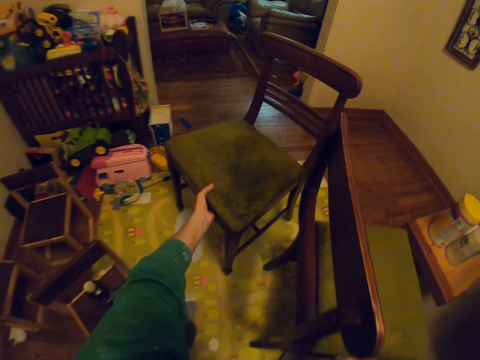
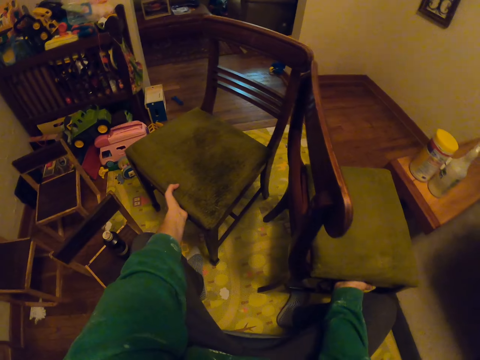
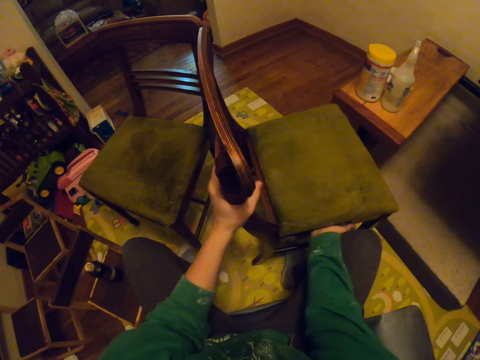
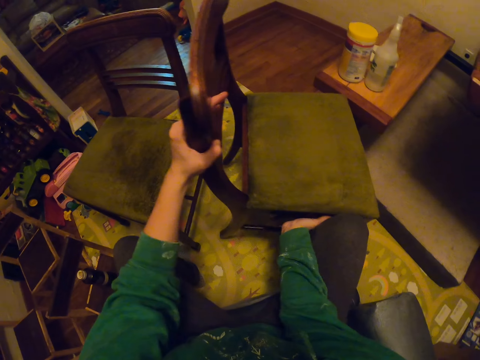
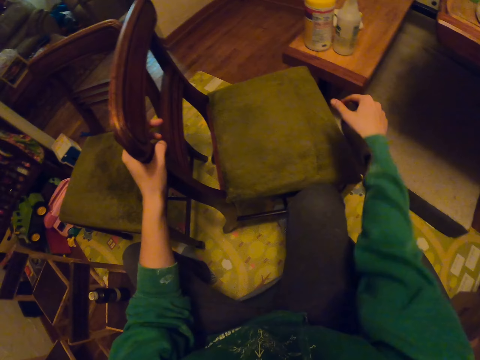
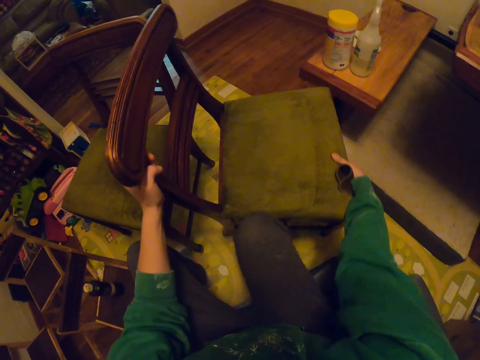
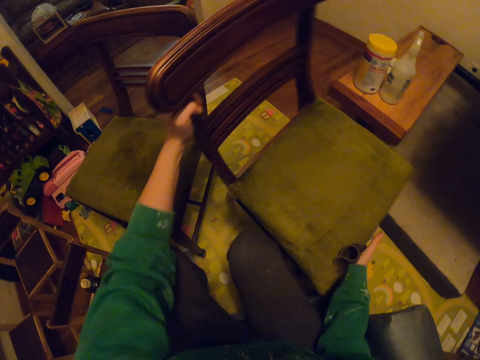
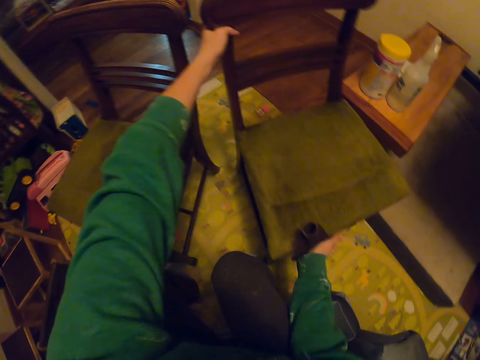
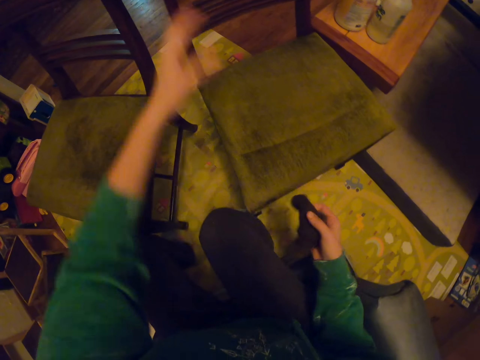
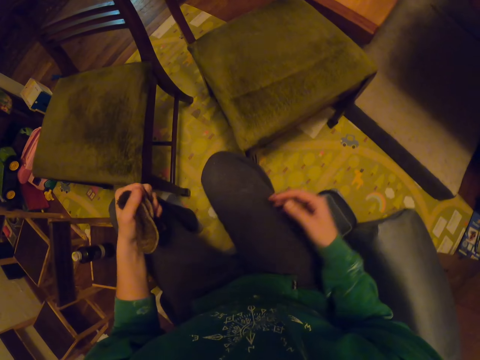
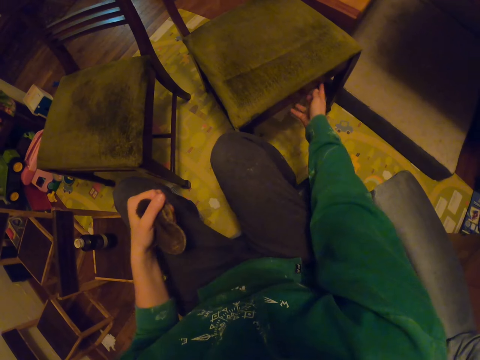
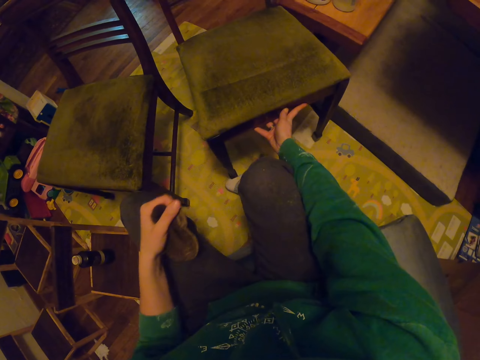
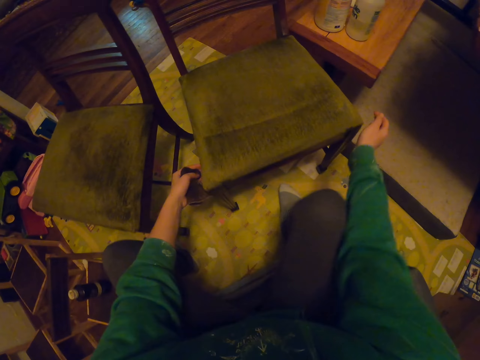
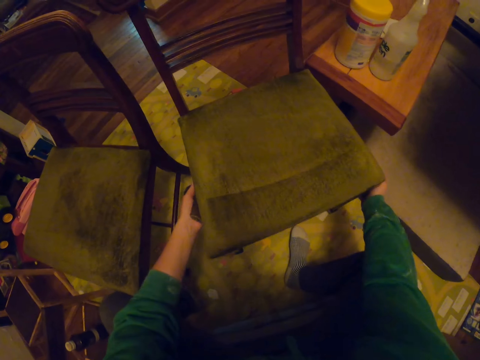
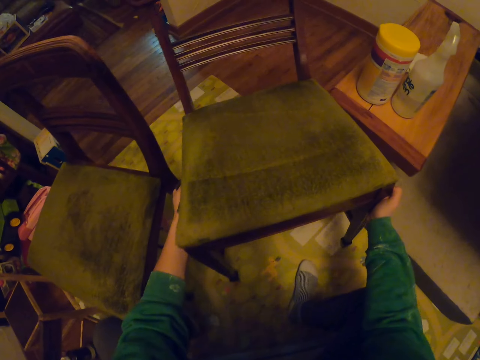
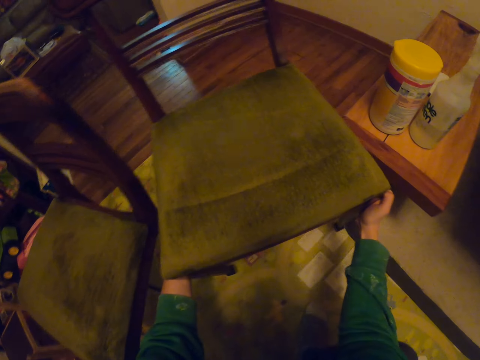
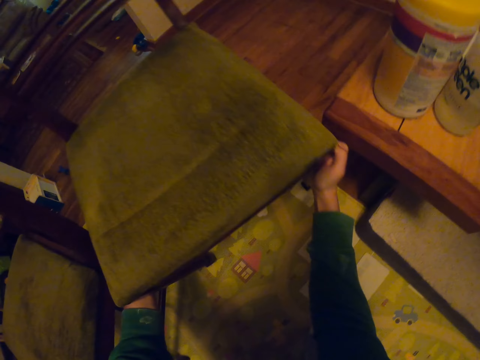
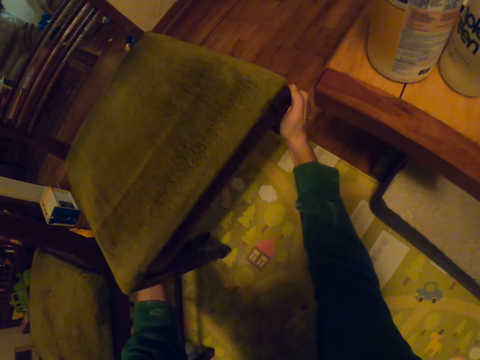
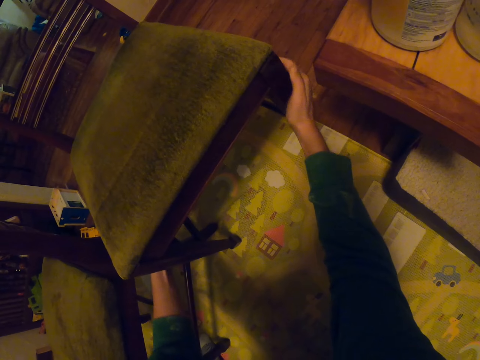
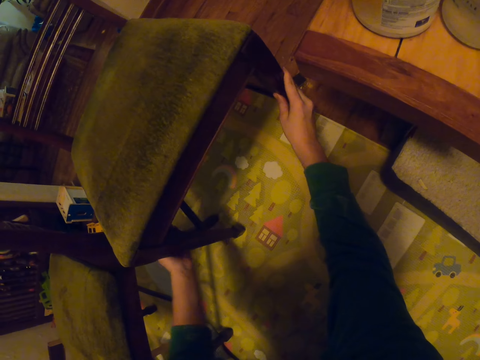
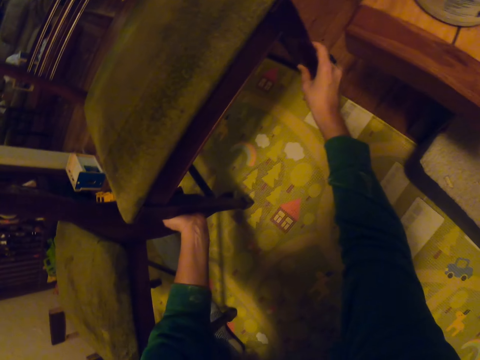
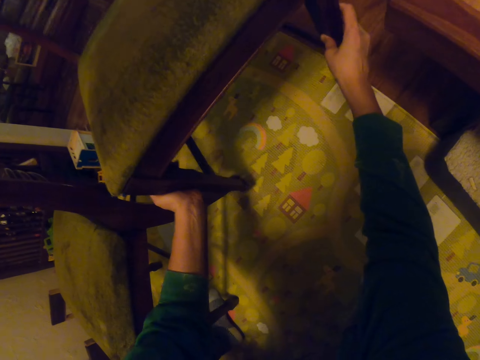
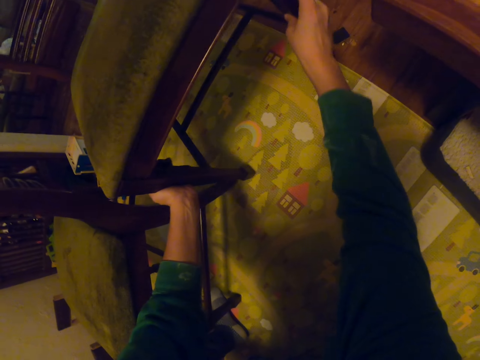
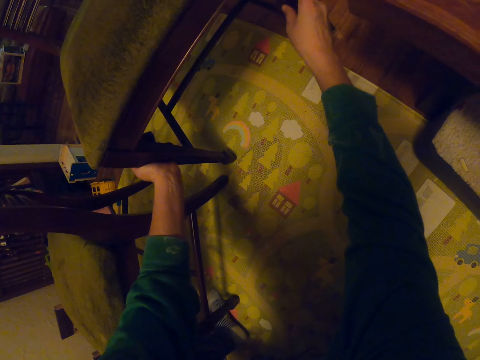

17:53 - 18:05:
The camera wearer pulls the seat. They turn the seat, push the seat and carry the seat.

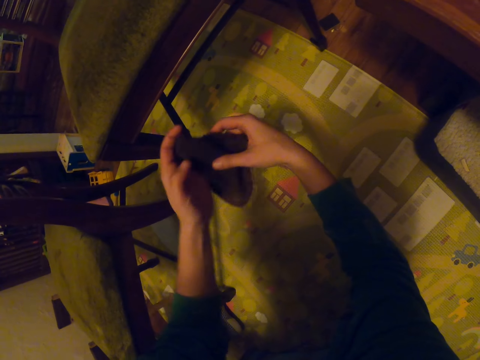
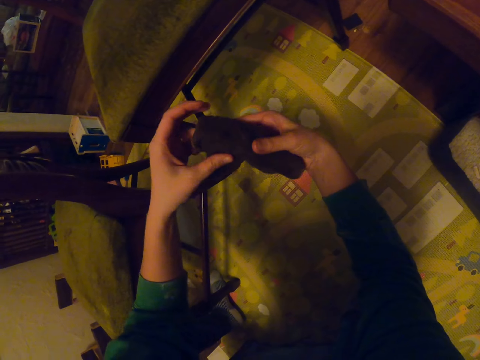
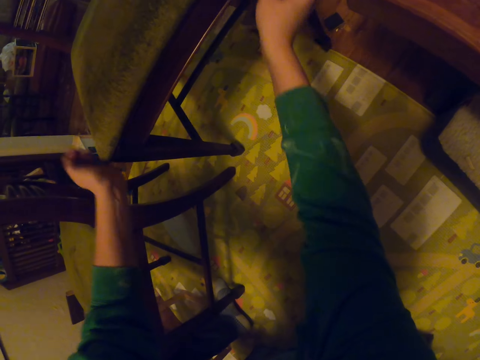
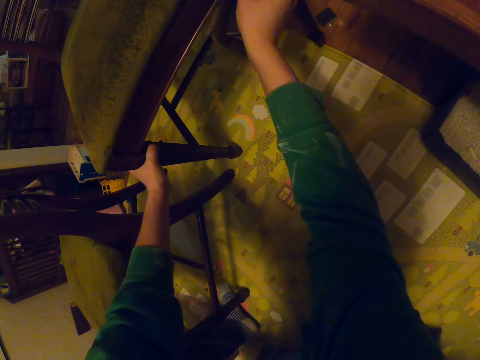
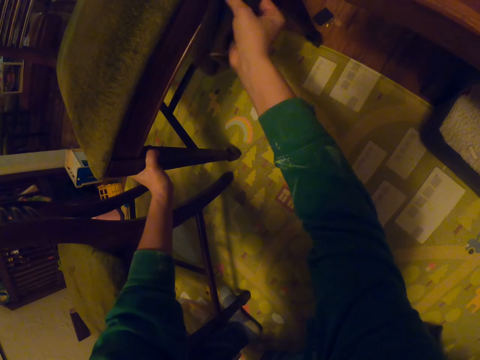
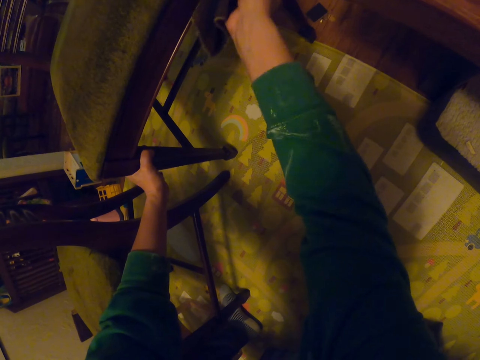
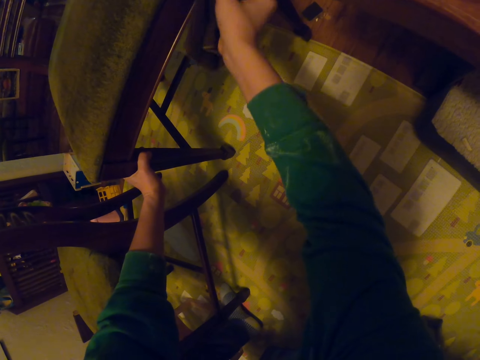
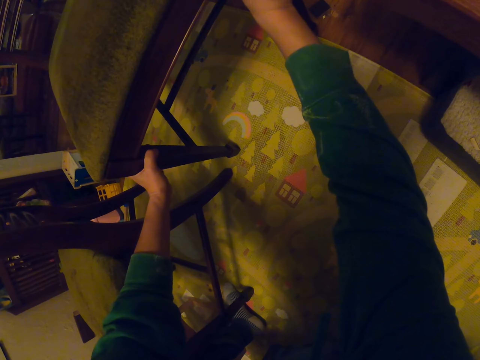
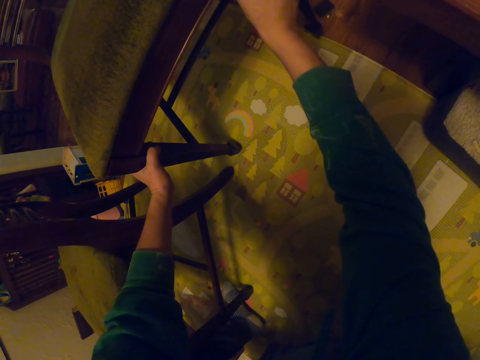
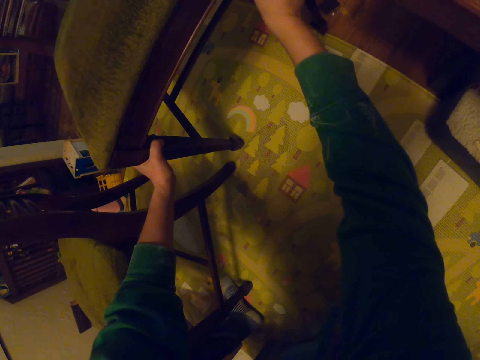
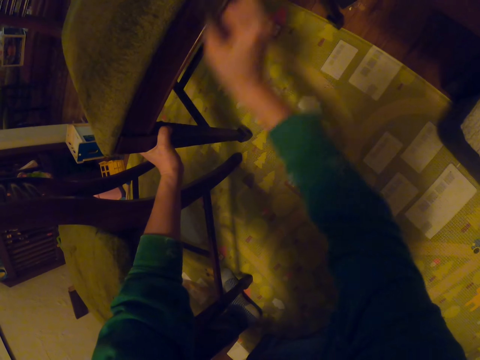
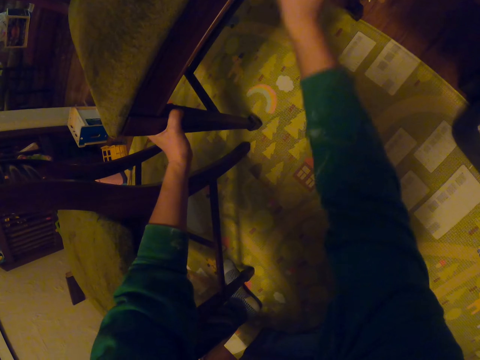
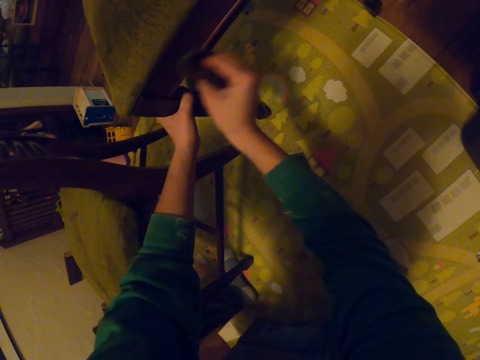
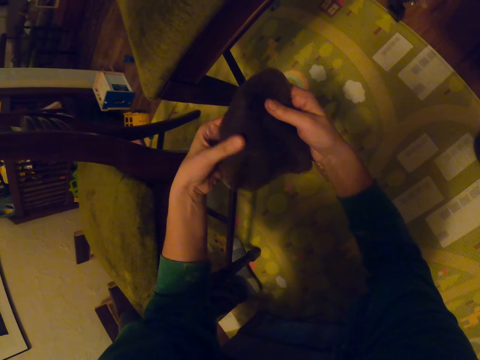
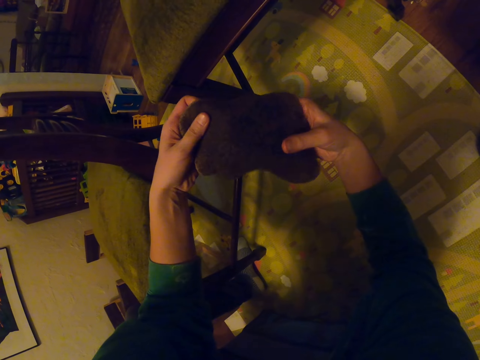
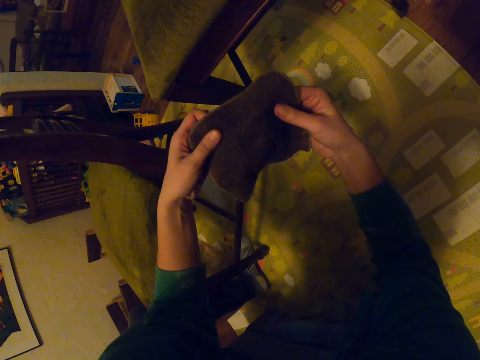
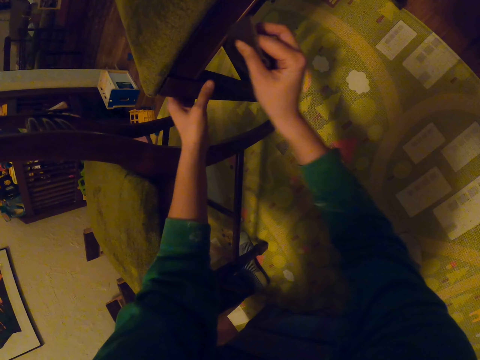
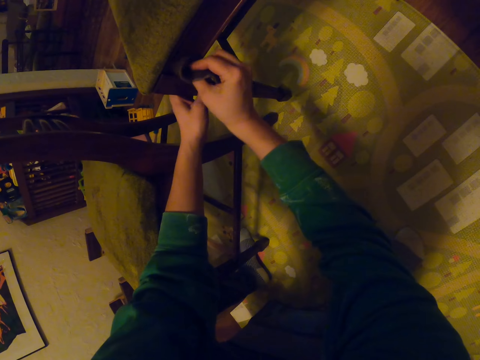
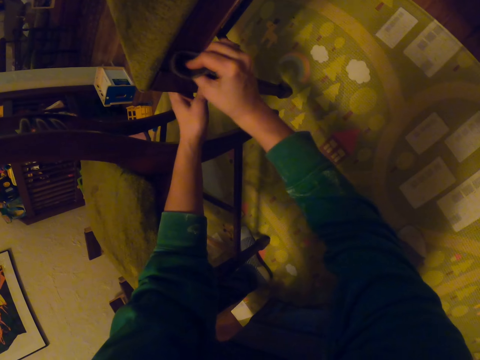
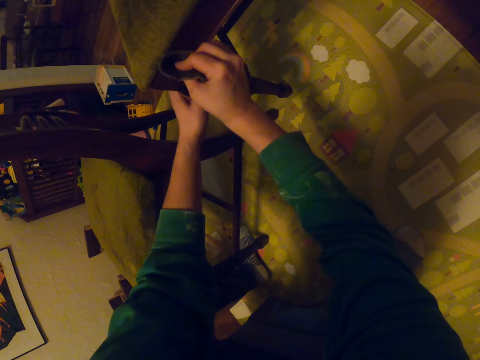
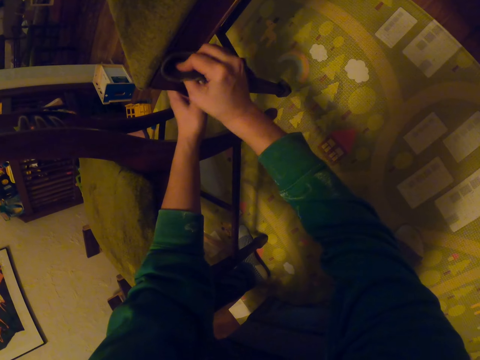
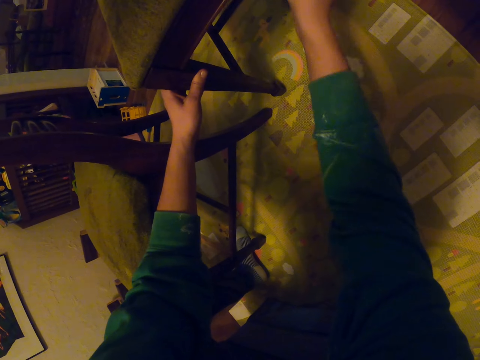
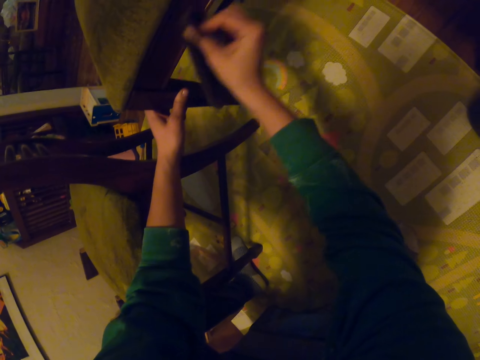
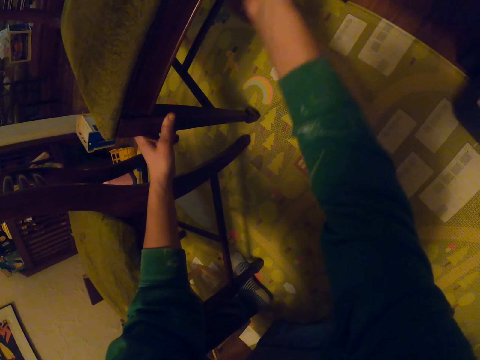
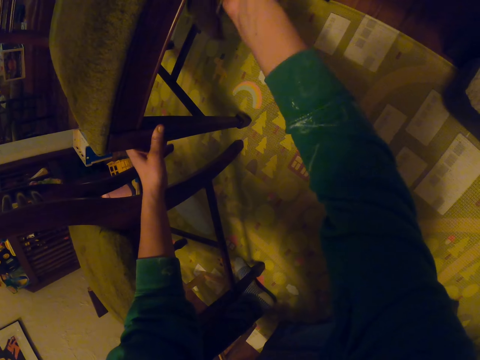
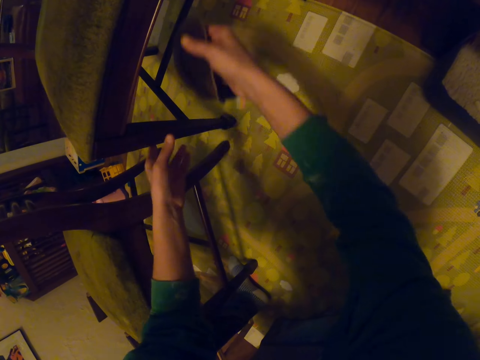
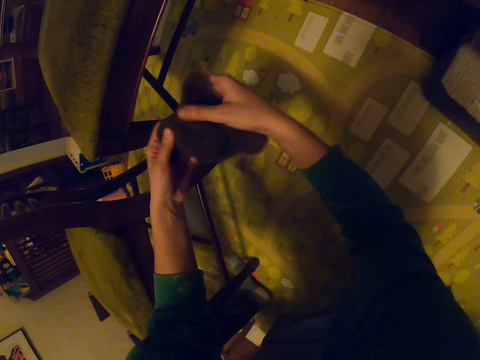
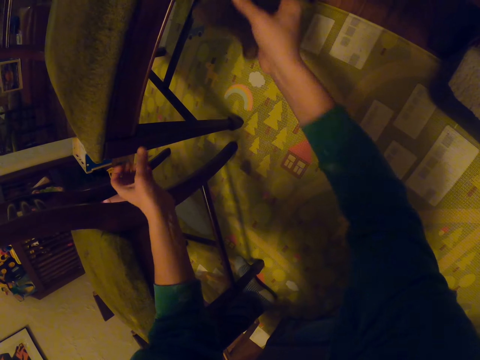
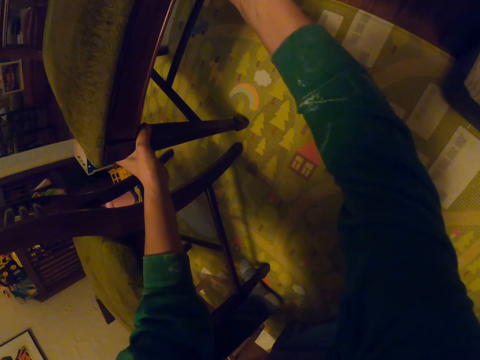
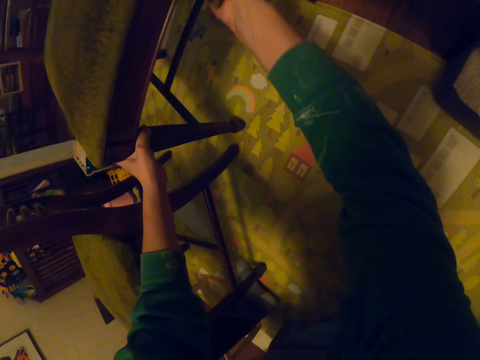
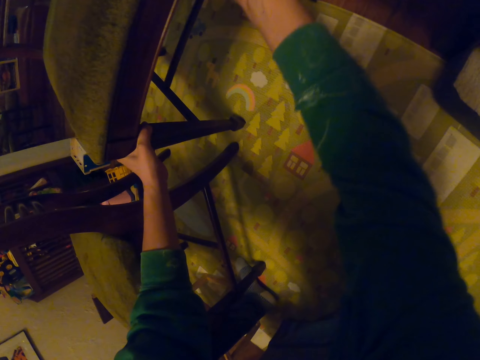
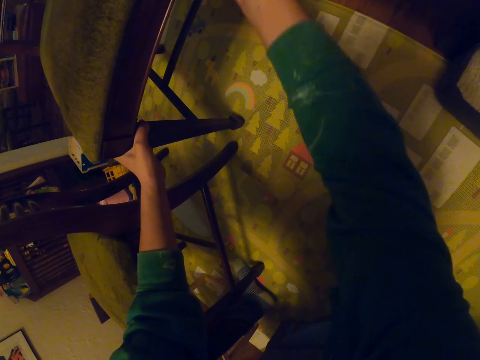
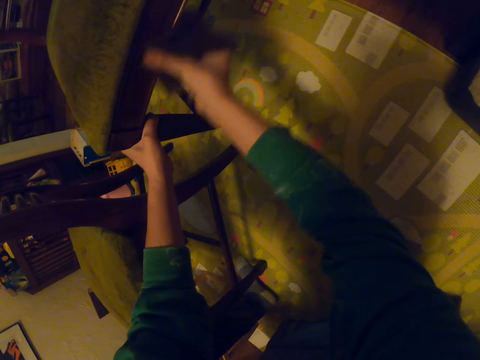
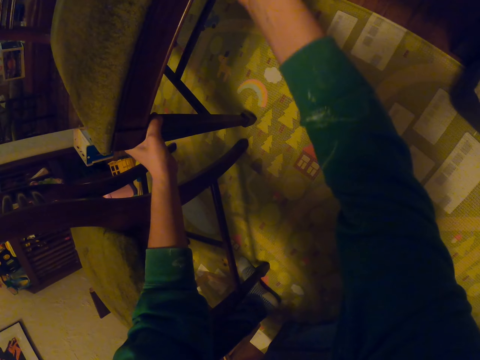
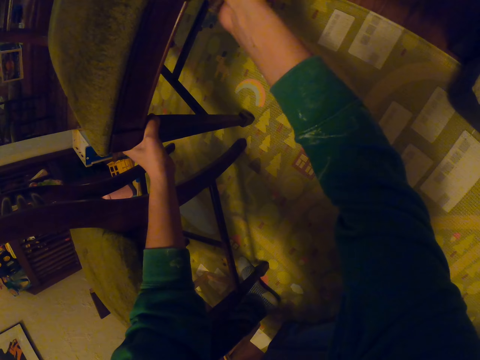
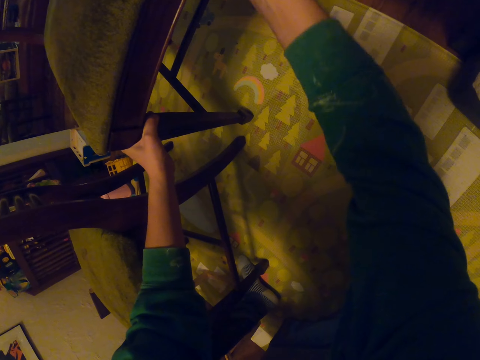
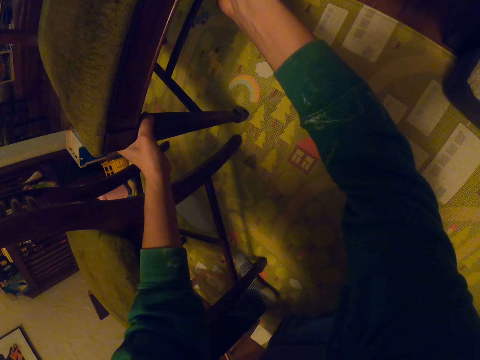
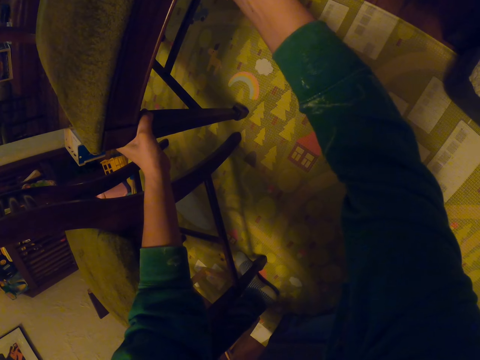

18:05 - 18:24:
The camera wearer wipes the chair with the towel. They check the towel. They wipe the seat.
